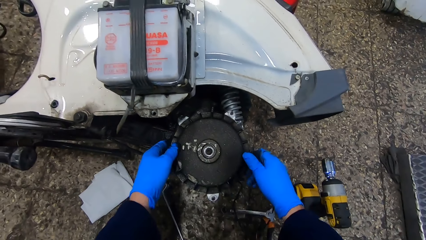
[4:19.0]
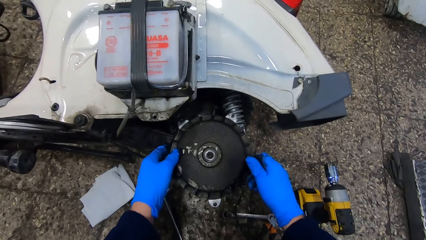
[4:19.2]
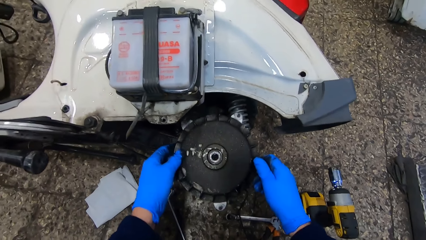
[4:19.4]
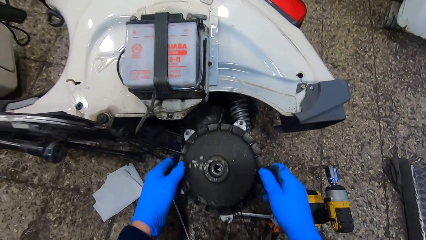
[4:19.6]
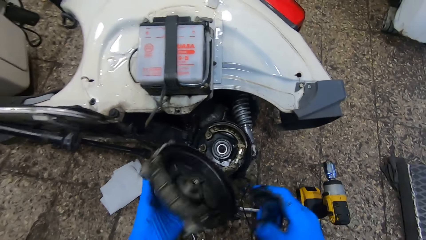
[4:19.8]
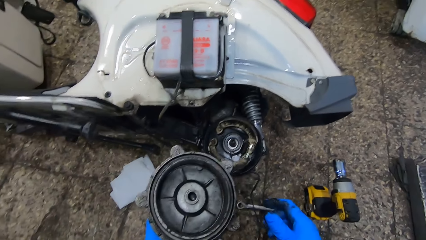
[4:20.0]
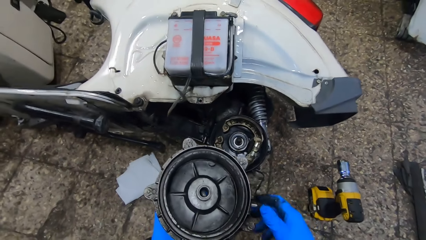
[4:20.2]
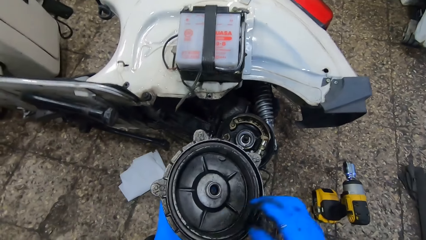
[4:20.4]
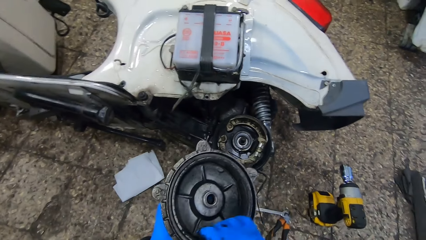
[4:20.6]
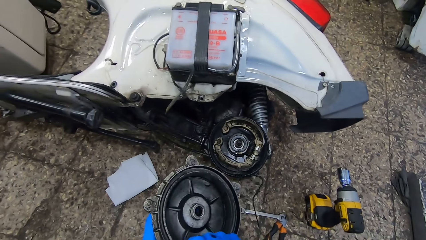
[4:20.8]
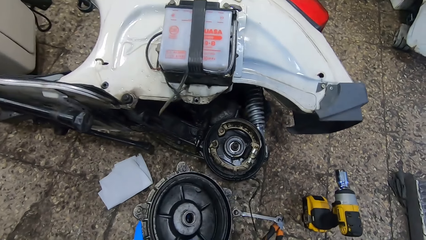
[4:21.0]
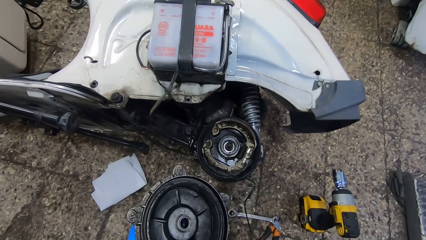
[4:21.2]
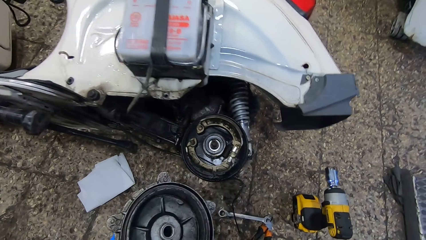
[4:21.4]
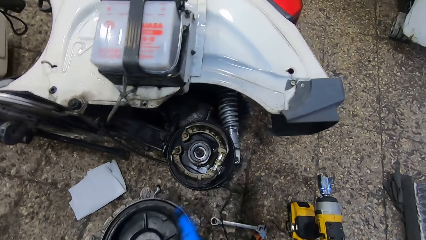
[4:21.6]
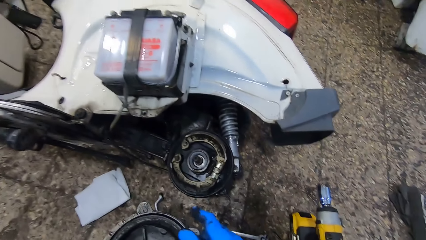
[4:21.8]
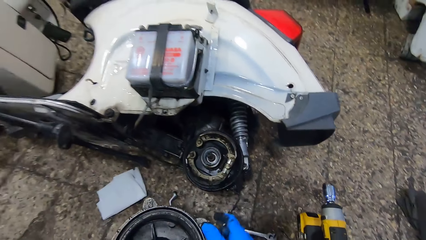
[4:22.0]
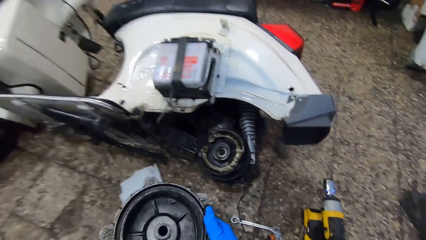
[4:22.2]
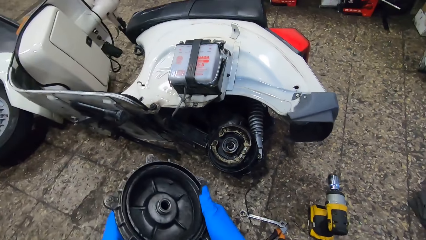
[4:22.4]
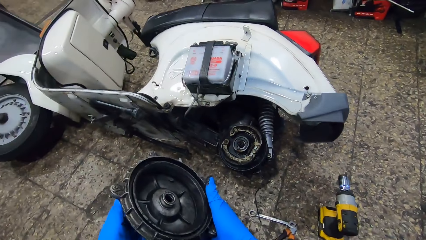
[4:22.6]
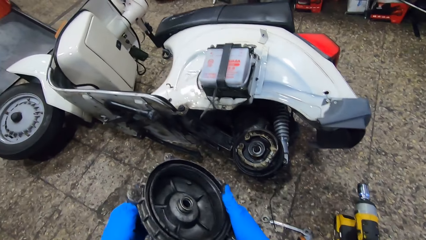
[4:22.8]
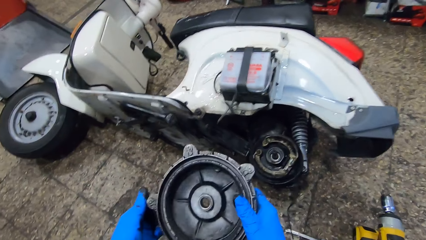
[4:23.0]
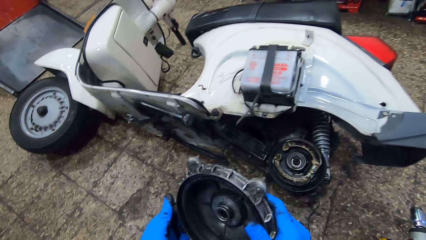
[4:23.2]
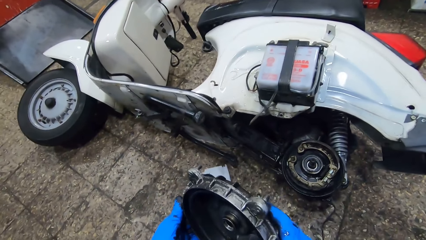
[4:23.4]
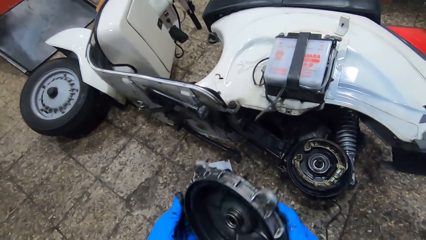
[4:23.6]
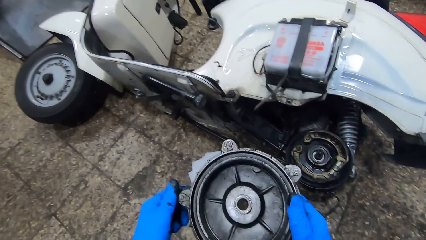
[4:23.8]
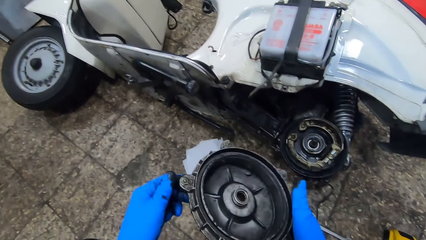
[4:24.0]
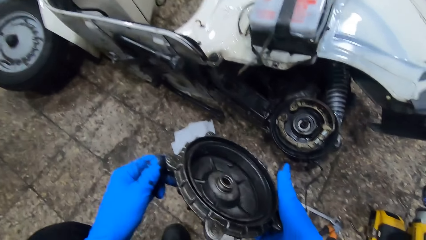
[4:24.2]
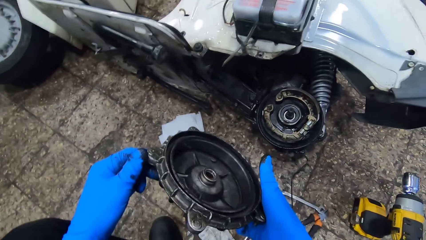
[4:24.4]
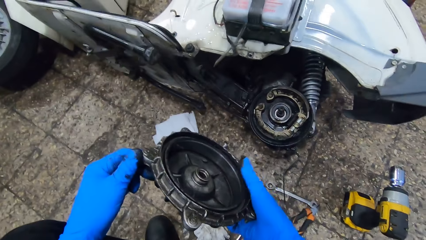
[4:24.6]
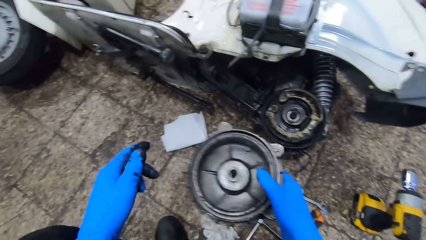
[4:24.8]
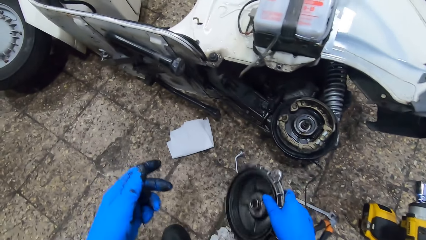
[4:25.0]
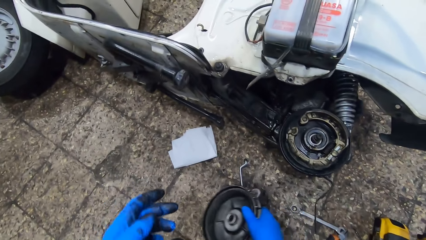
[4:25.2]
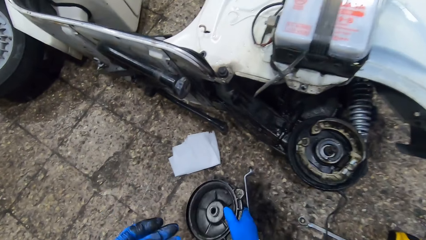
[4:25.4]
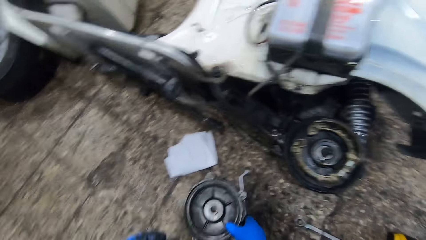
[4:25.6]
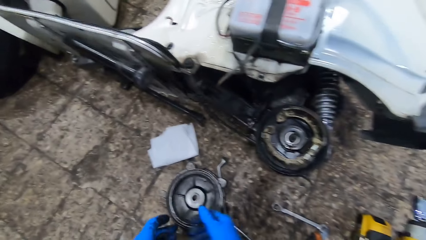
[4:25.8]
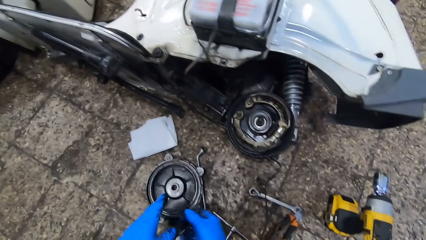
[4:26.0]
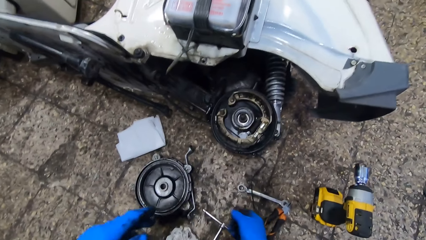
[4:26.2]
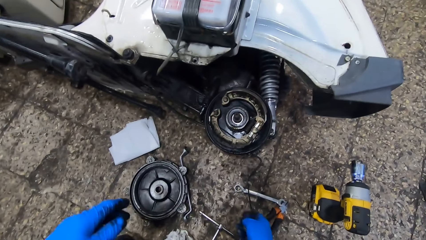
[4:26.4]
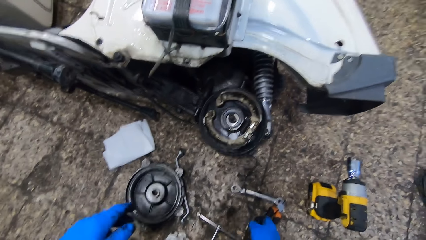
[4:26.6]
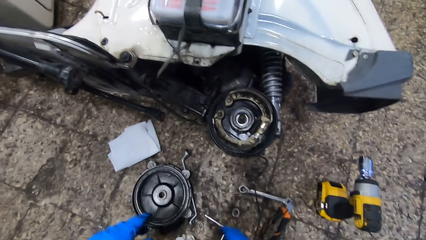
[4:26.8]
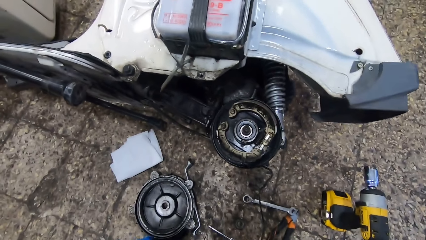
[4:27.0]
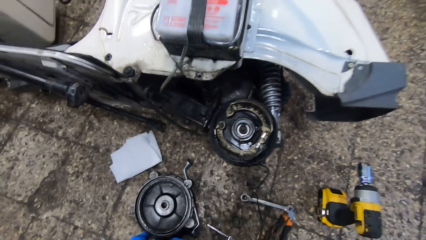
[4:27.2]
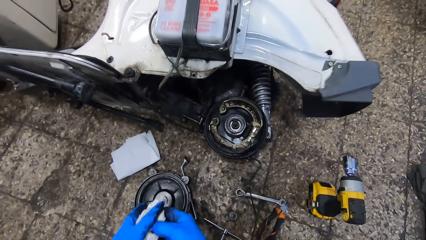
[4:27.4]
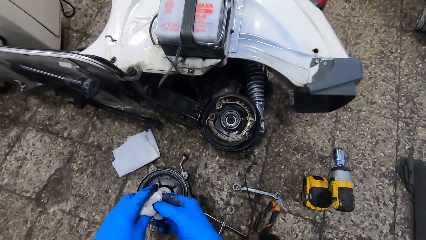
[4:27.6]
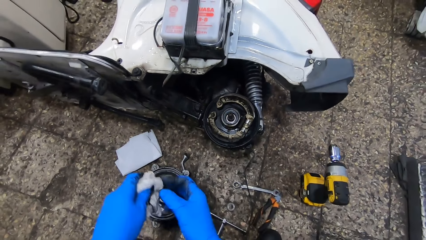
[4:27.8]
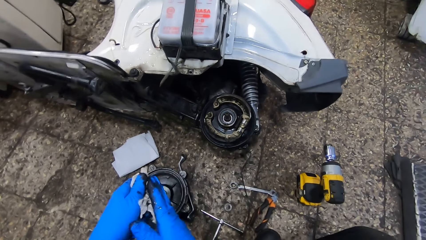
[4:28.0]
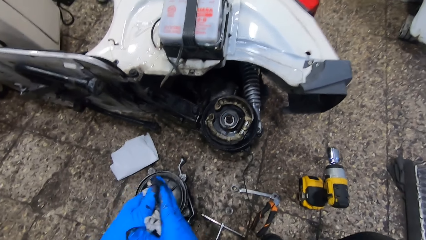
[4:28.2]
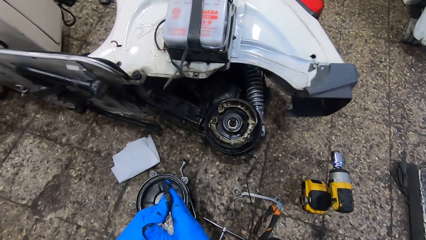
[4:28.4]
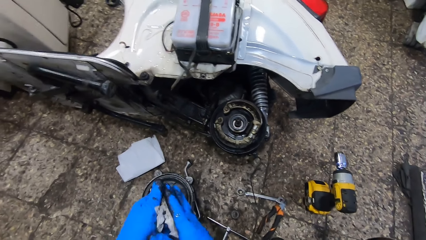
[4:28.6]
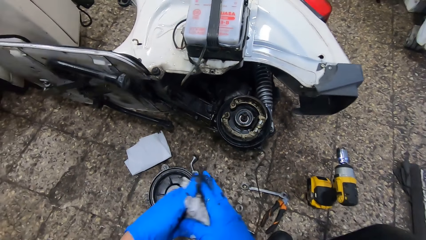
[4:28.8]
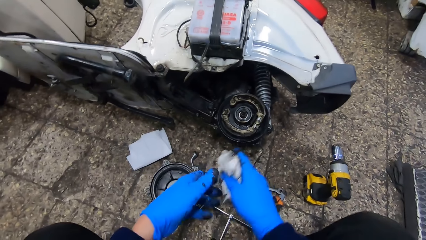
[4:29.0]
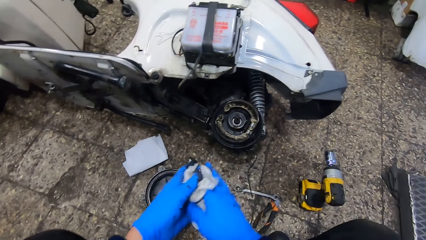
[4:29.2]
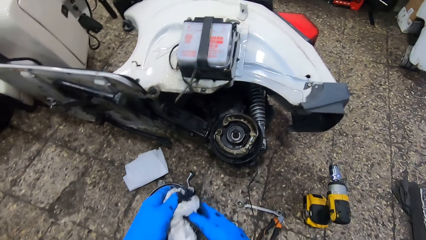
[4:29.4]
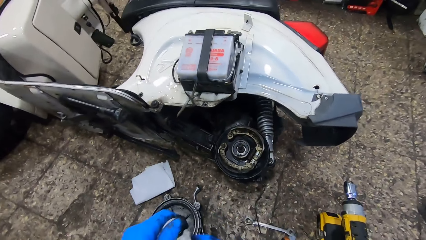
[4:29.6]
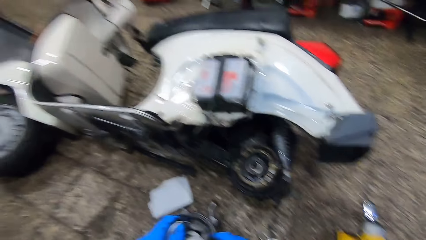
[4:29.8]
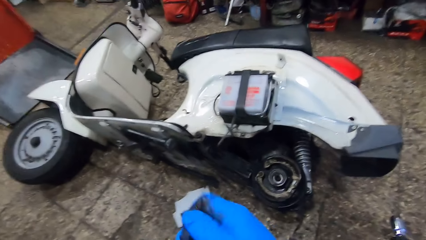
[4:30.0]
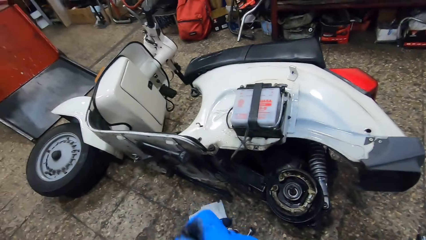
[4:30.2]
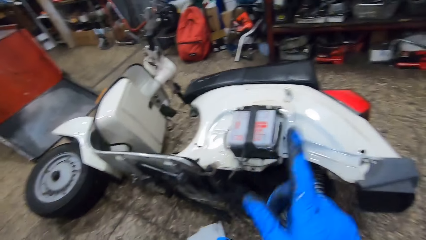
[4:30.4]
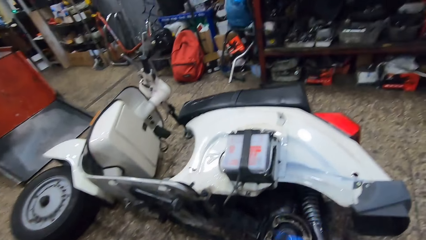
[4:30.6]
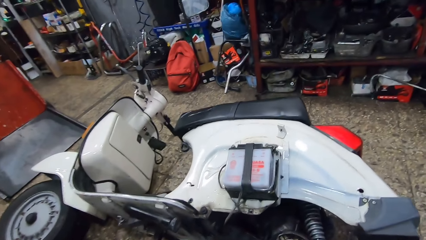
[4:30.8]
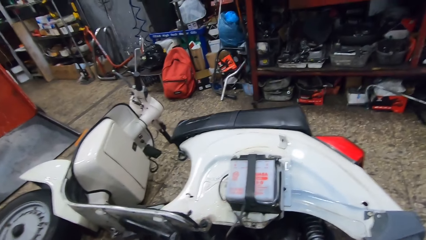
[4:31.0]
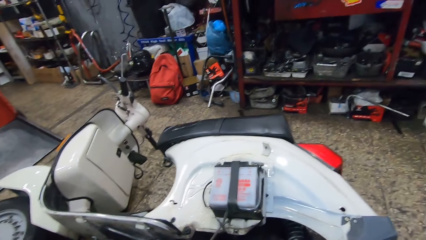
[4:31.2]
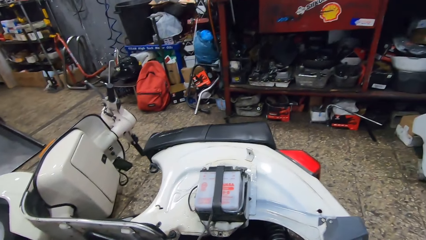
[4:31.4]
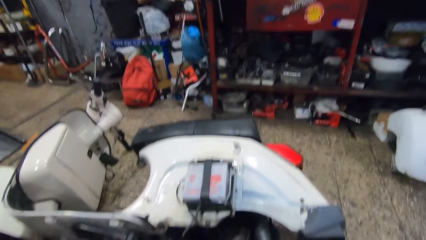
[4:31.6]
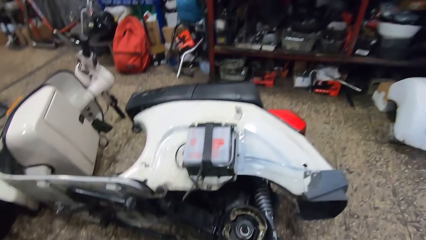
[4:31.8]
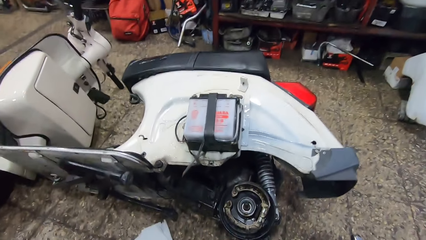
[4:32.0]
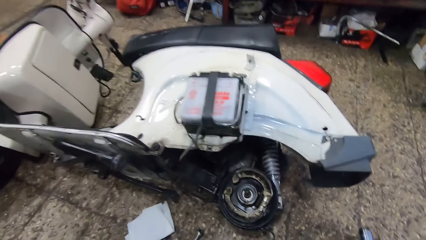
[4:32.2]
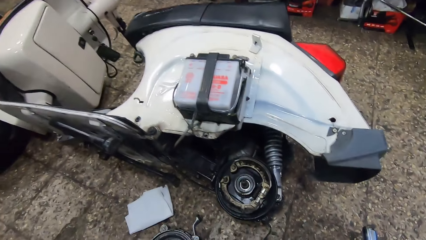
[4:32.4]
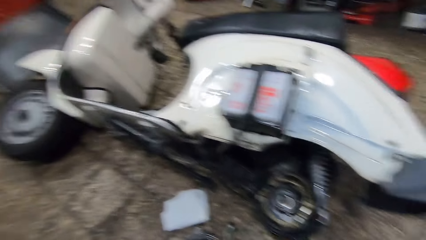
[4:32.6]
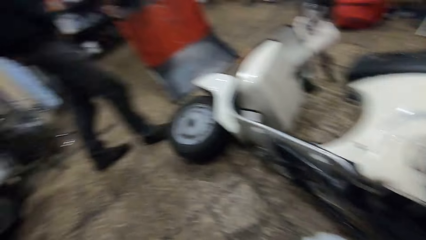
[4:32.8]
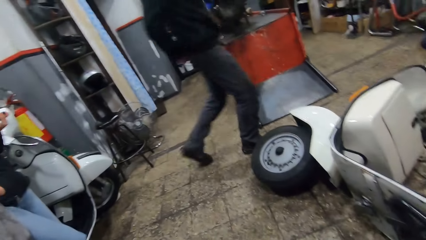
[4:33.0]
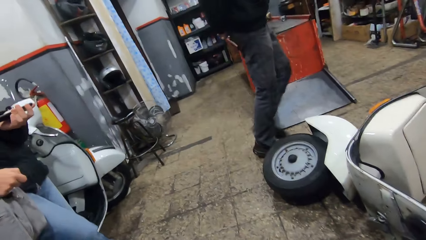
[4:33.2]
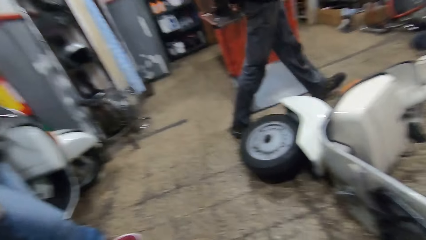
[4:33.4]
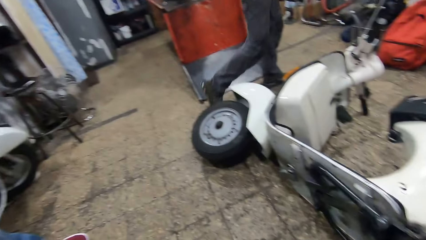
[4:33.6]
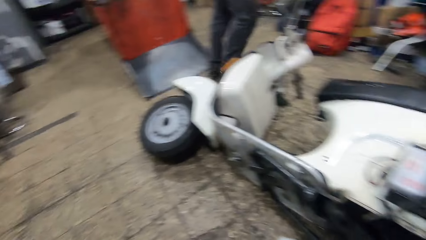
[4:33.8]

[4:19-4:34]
The camera wearer drops the spanner on the floor. He removes the rim or drum brake with both hands. He holds the drum brake. He looks at the drum brake. He drops the rim on the floor with his right hand. He passes the rim cap from his left hand to his right hand. He drops the rim cap on the floor. He picks up the tissue on the floor with his right hand. He wipes both hands with the tissue. He holds the piece of material. He looks around the garage. A man walks past the camera wearer beside the motorbike.
